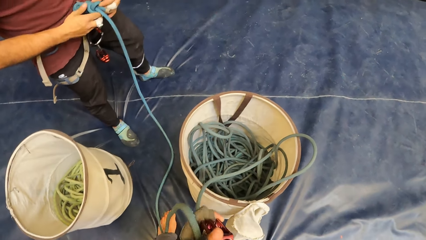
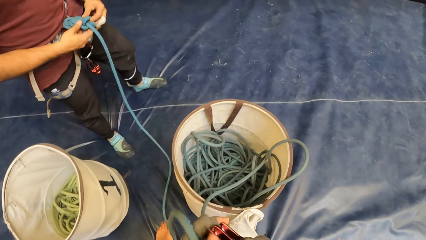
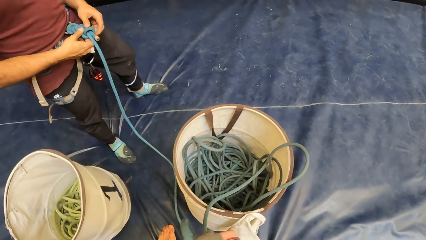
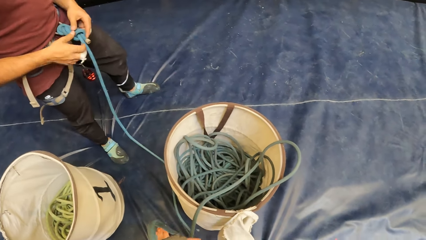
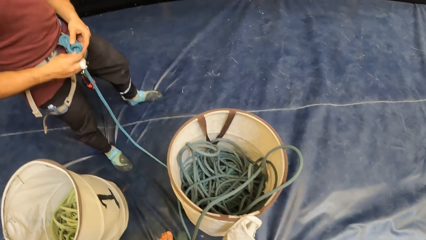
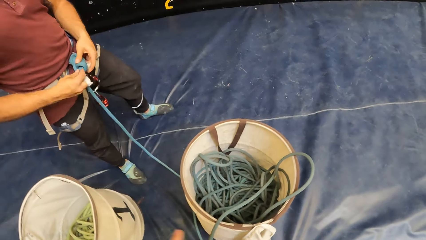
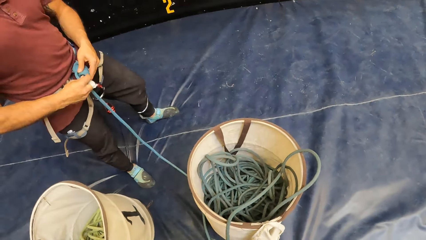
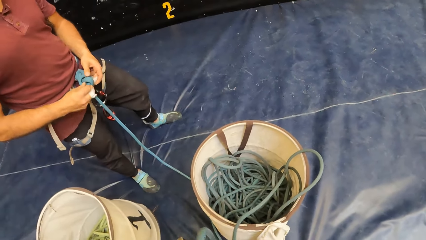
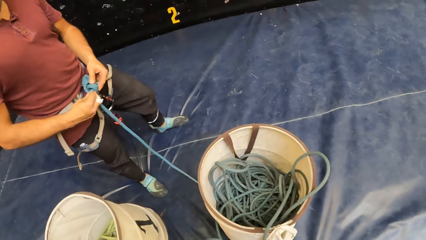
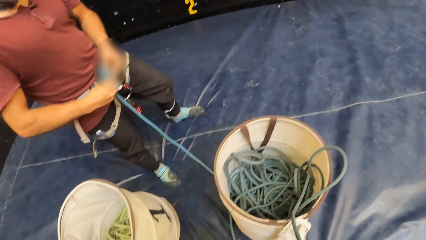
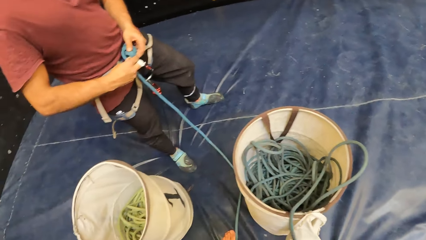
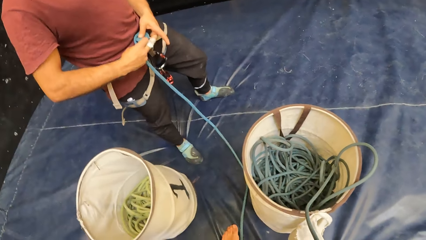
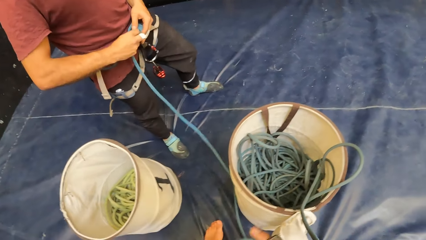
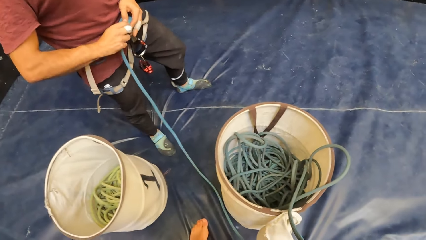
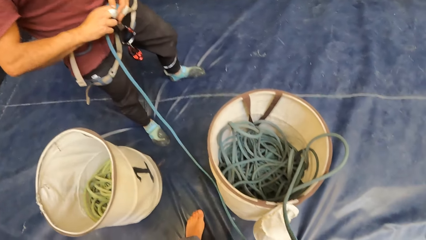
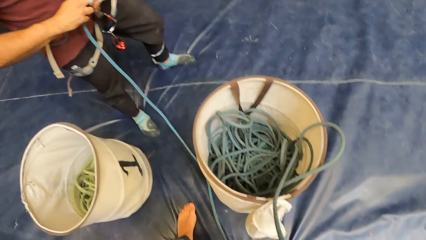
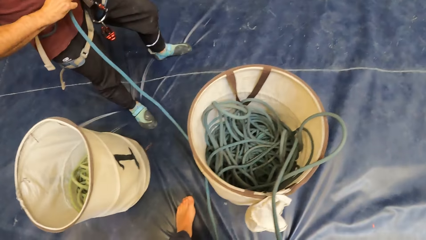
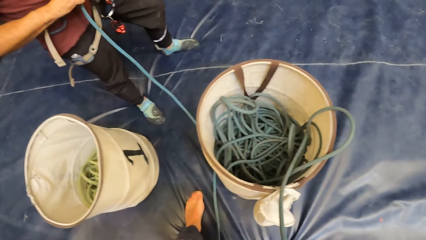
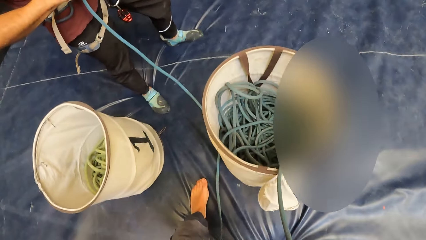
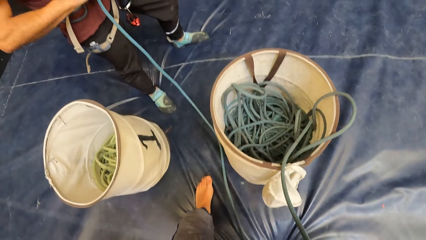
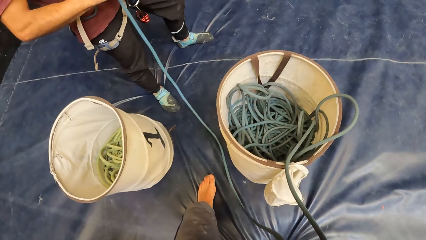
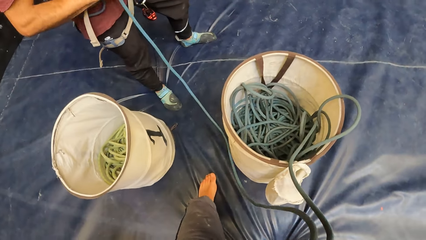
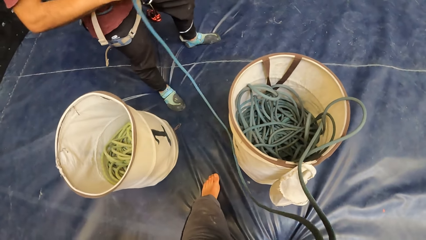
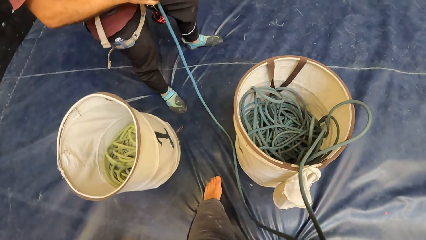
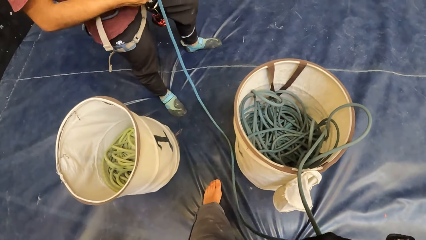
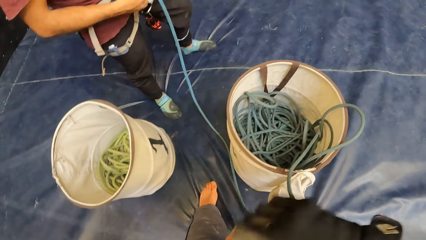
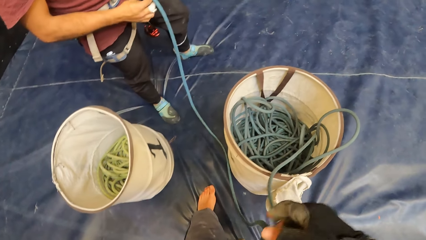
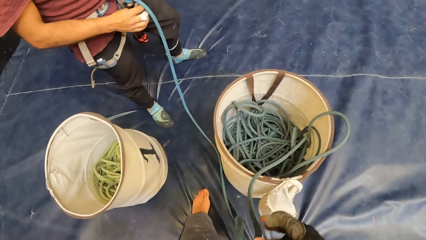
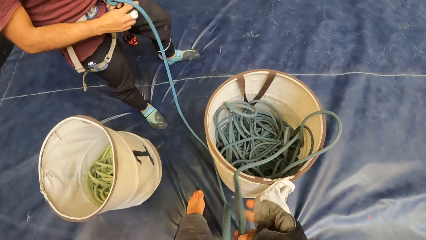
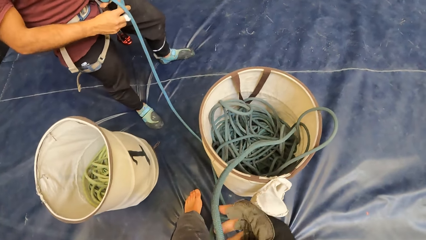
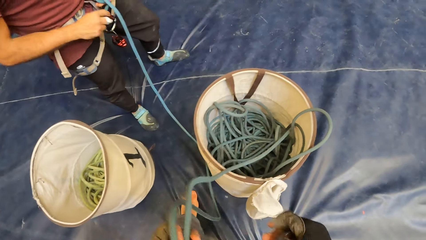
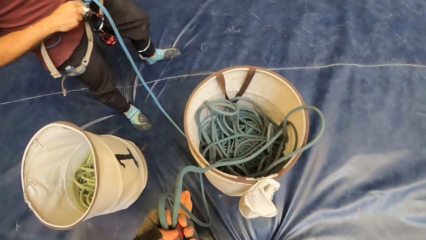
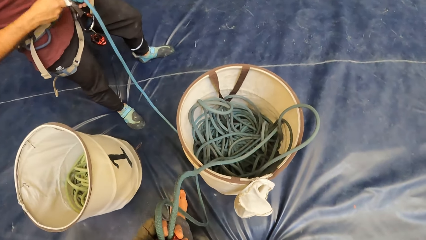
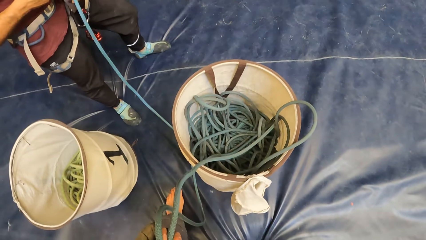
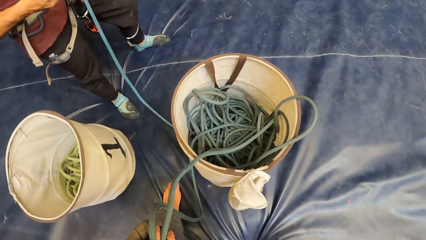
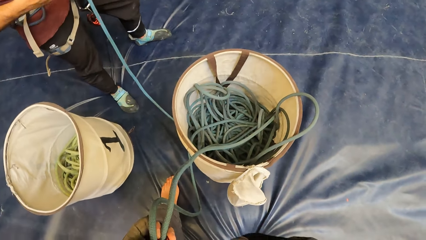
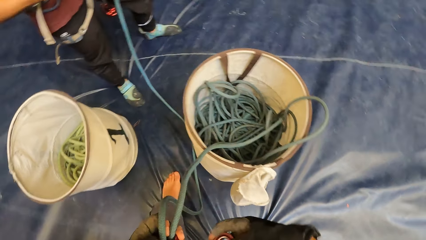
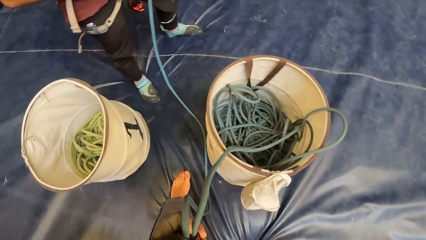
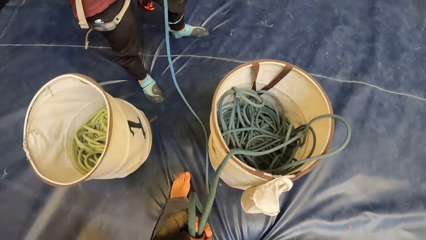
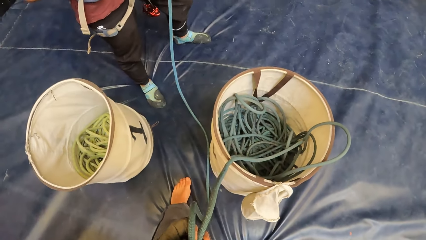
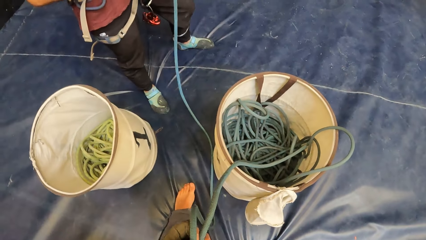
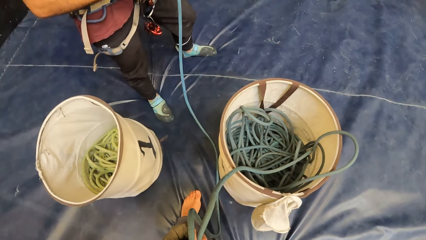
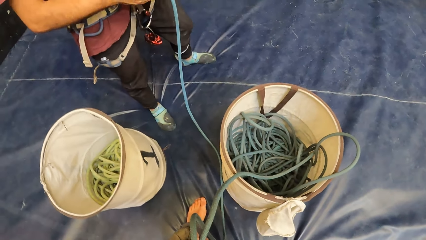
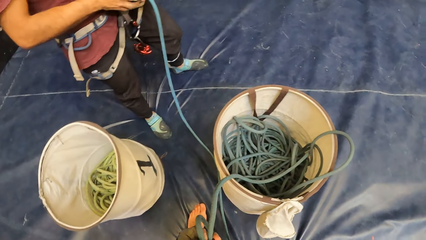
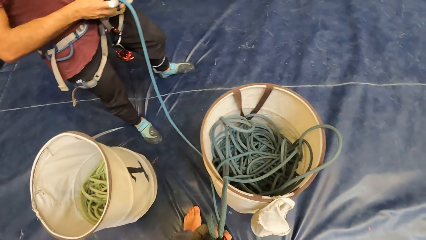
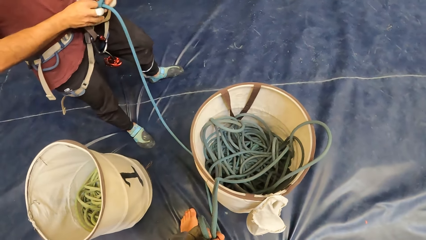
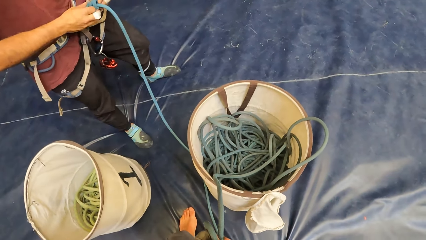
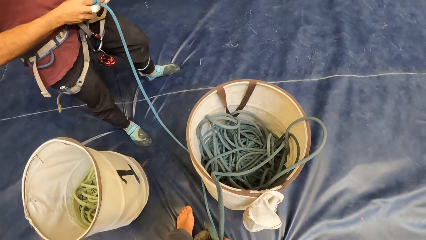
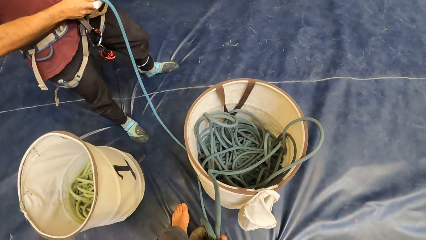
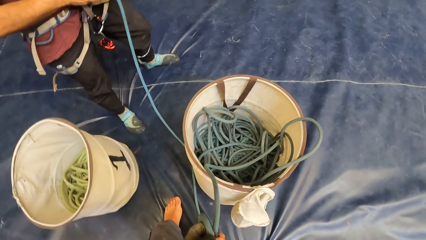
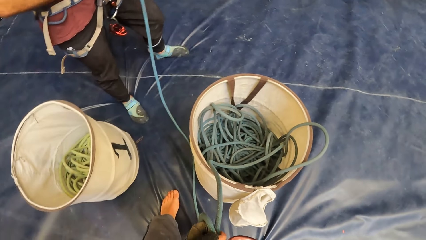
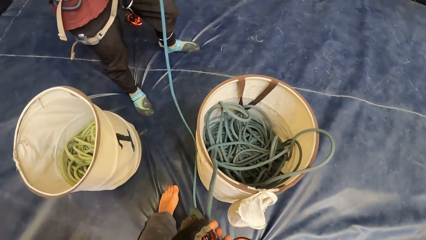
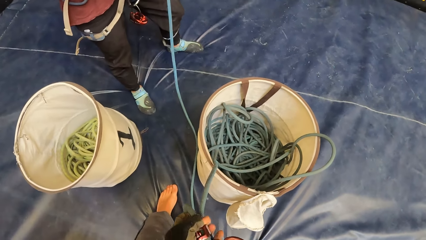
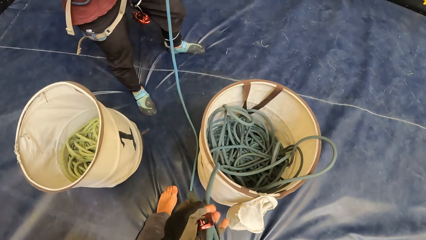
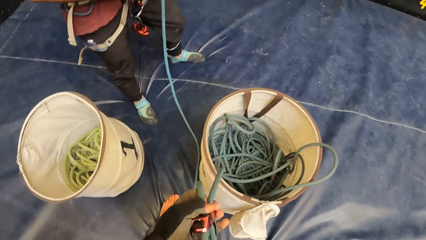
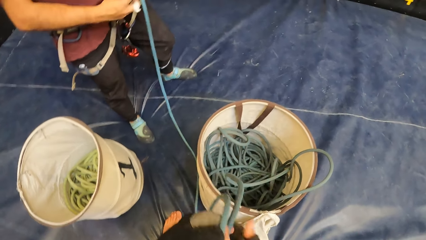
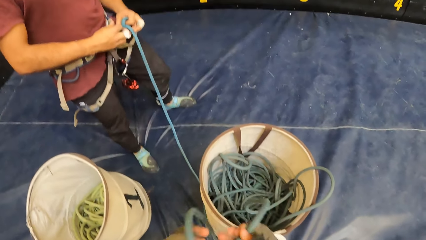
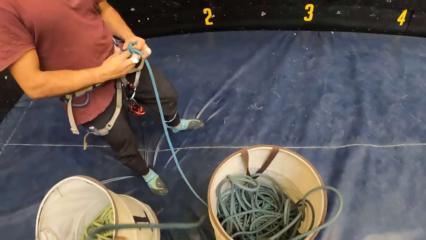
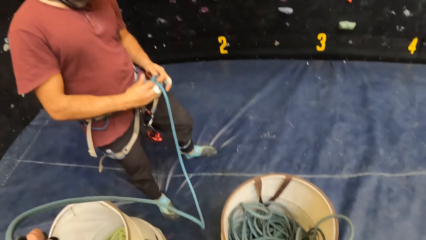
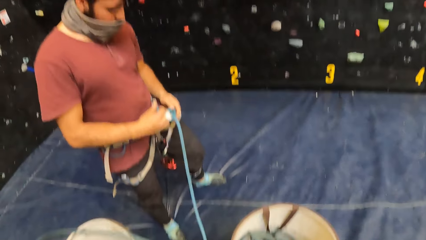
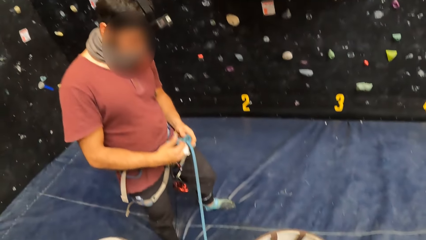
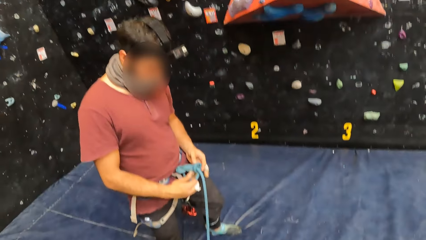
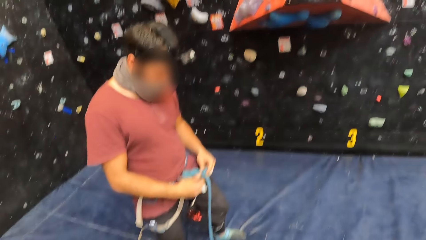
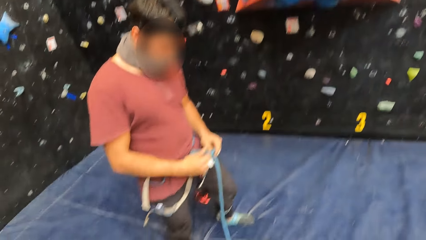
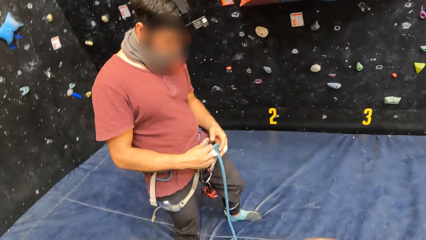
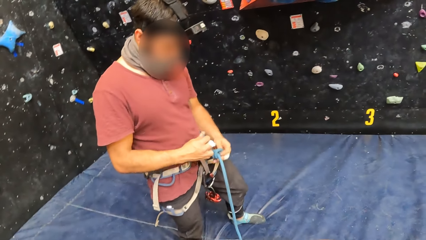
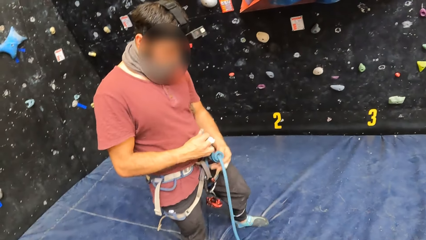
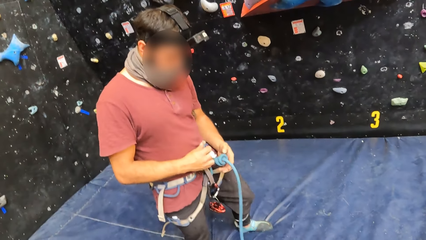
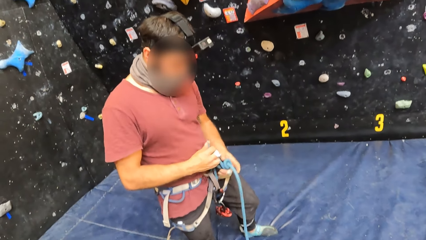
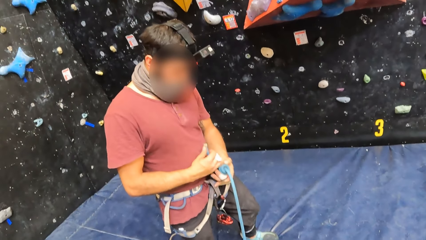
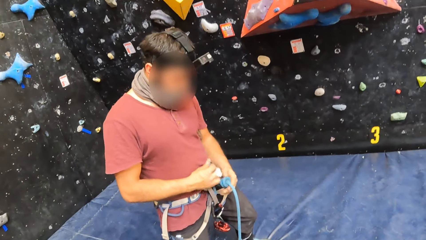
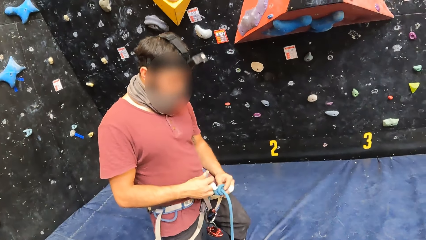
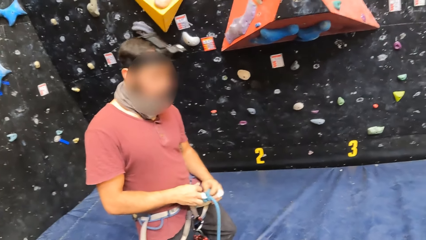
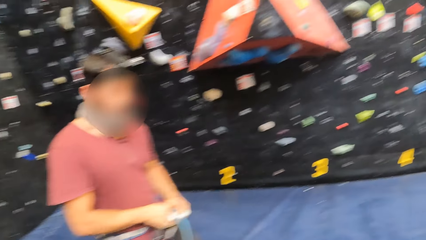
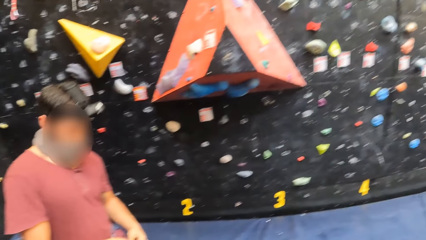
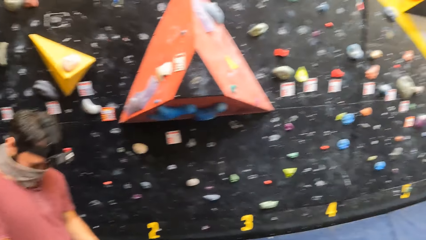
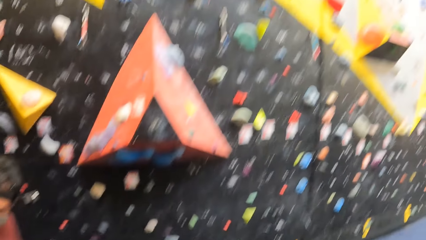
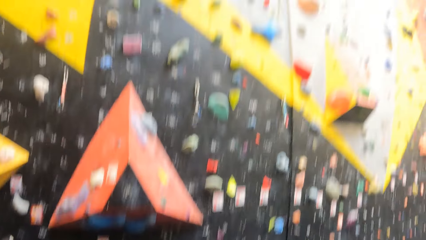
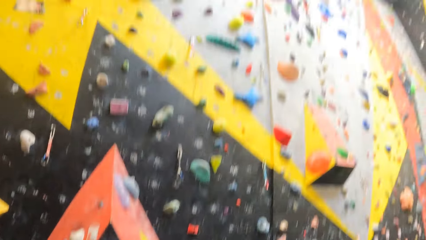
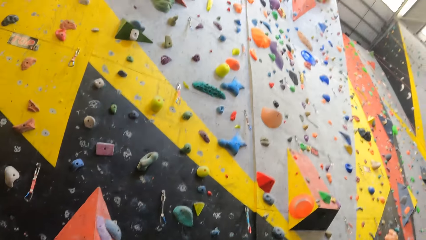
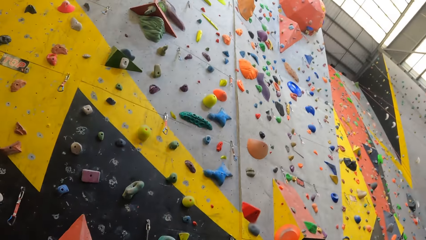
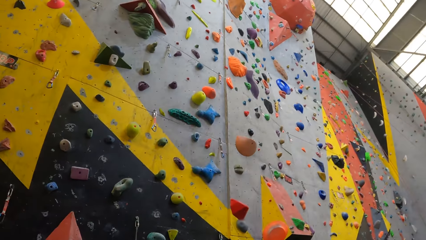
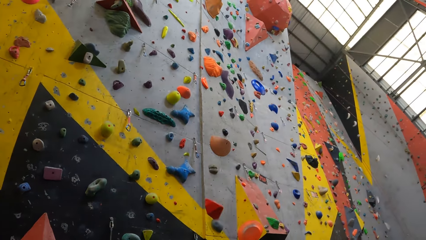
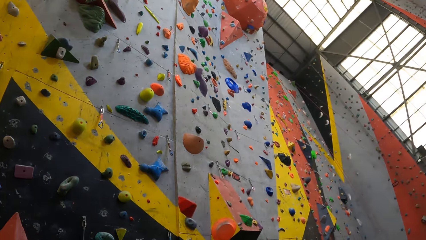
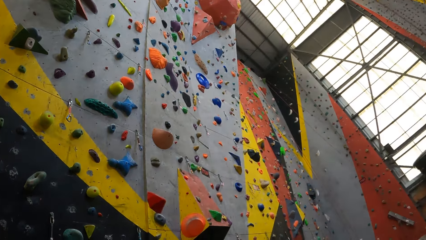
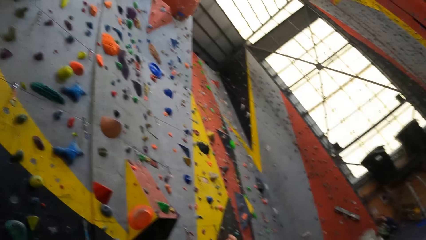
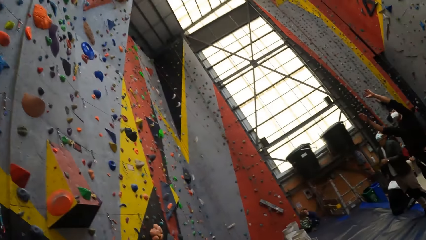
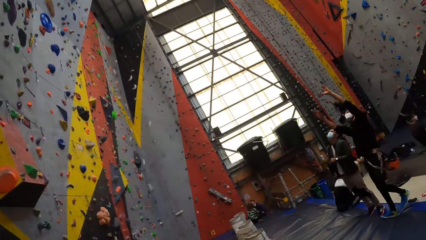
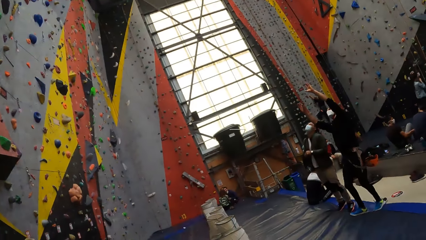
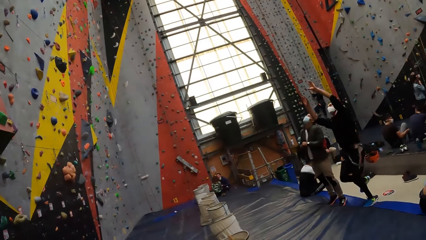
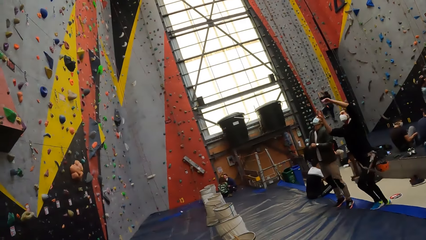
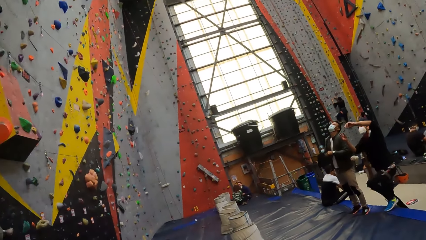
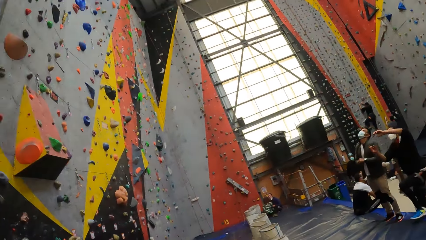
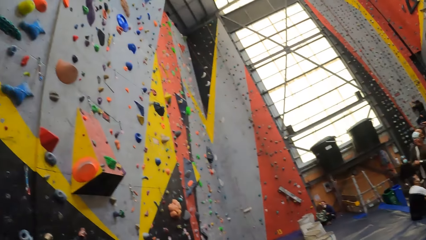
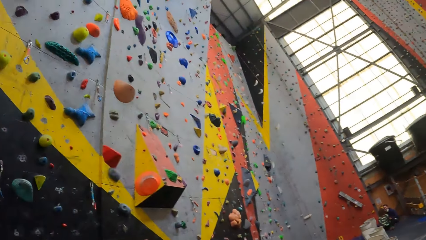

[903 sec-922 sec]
The camera wearer tightens the rope with both hands. They adjust the rope. They pull the rope with the left hand. A person ties the rope. The camera wearer looks around. They look at the indoor climbing wall.
